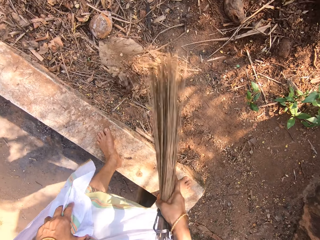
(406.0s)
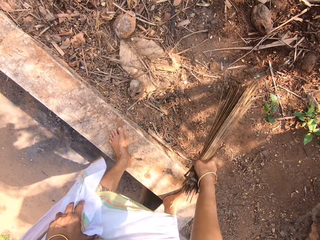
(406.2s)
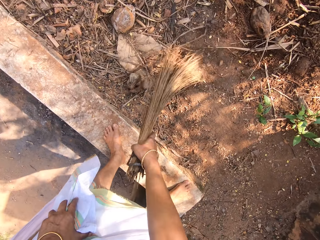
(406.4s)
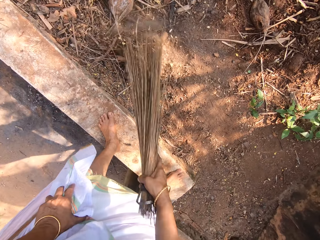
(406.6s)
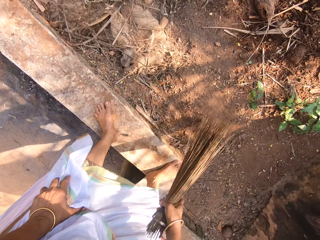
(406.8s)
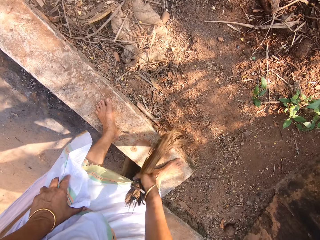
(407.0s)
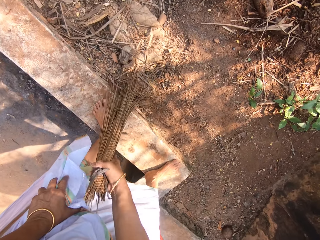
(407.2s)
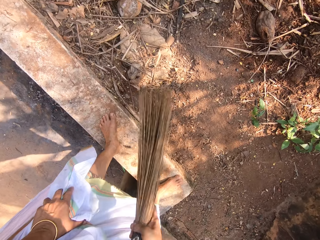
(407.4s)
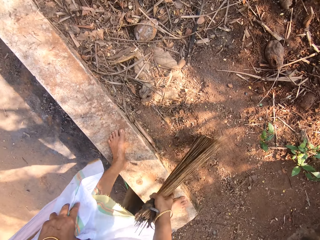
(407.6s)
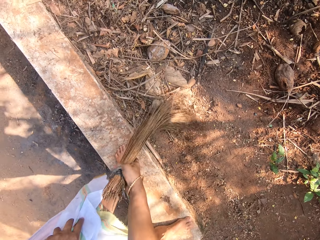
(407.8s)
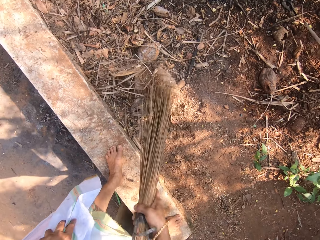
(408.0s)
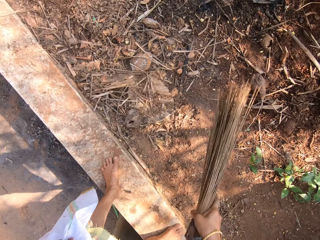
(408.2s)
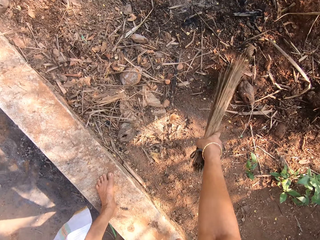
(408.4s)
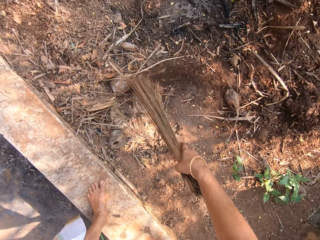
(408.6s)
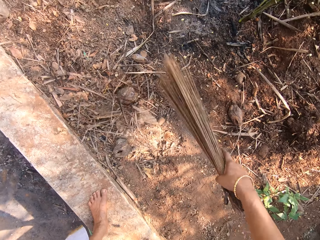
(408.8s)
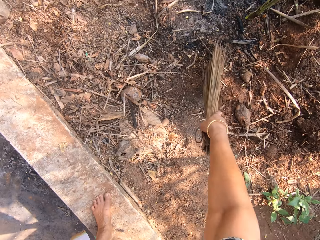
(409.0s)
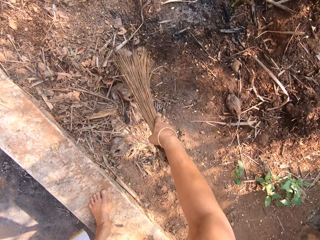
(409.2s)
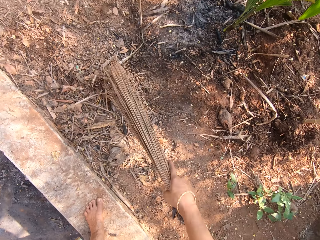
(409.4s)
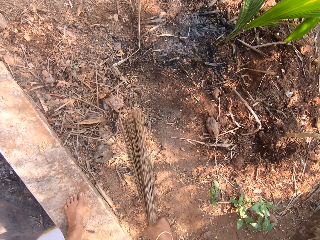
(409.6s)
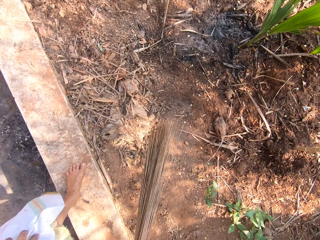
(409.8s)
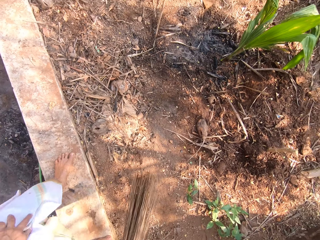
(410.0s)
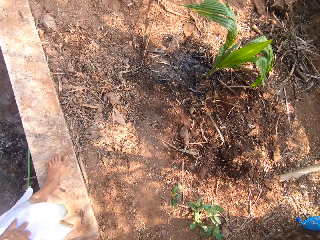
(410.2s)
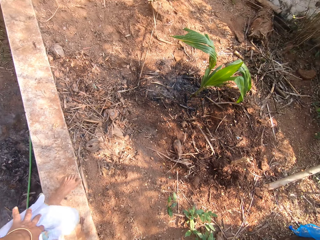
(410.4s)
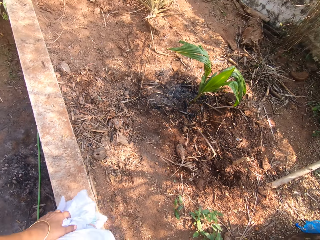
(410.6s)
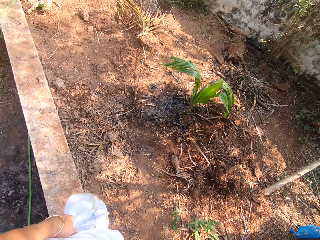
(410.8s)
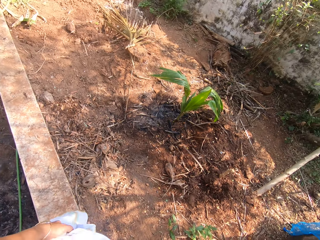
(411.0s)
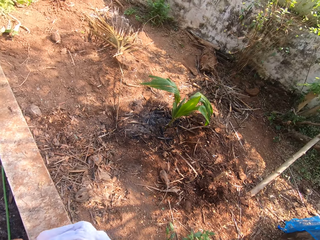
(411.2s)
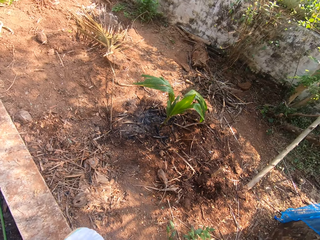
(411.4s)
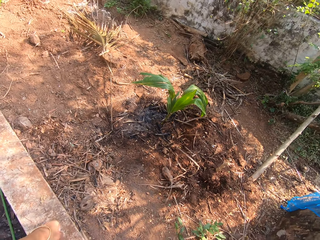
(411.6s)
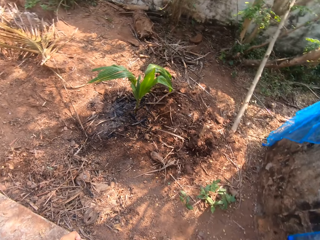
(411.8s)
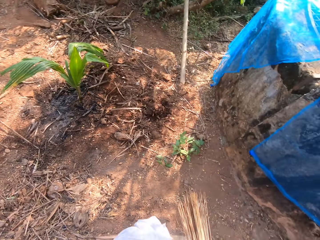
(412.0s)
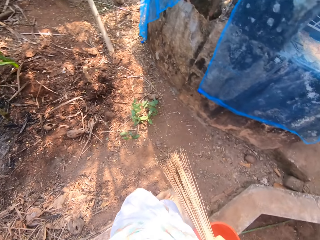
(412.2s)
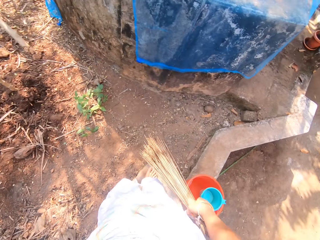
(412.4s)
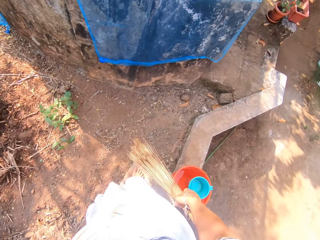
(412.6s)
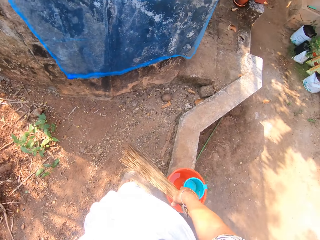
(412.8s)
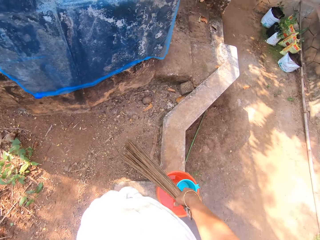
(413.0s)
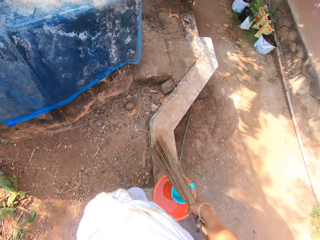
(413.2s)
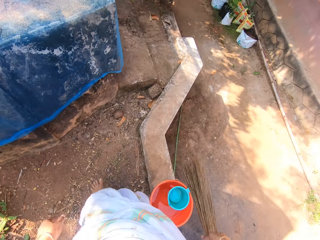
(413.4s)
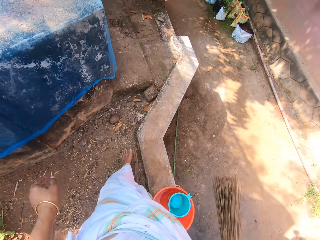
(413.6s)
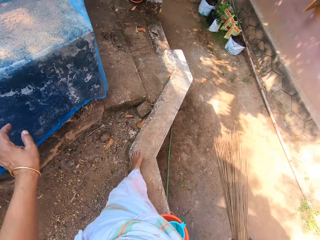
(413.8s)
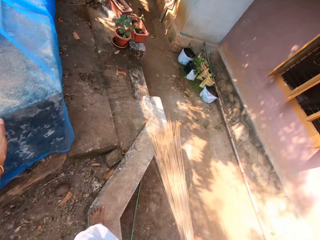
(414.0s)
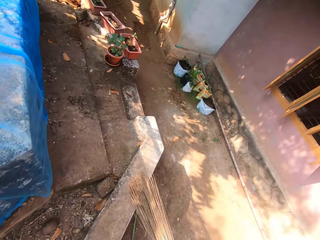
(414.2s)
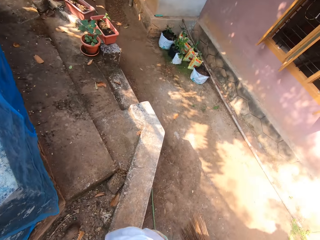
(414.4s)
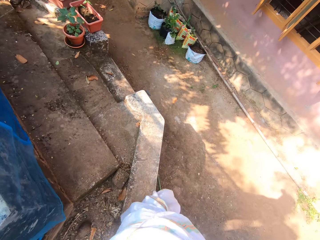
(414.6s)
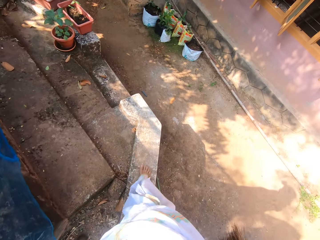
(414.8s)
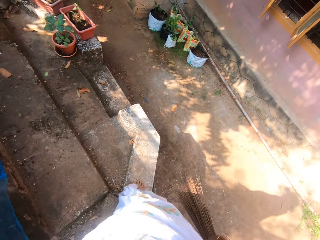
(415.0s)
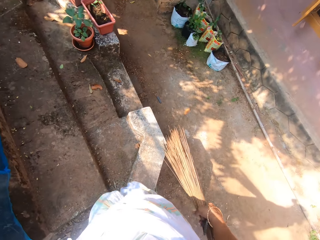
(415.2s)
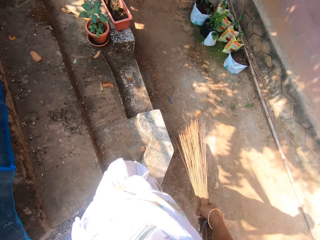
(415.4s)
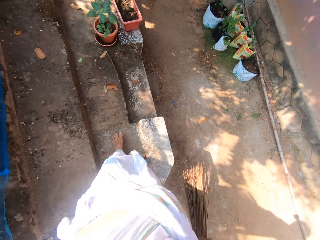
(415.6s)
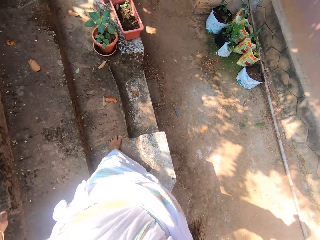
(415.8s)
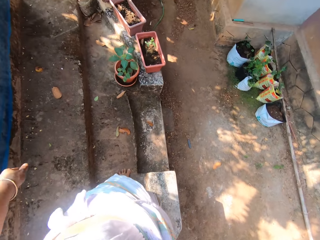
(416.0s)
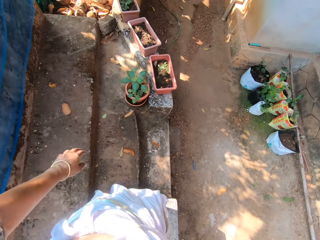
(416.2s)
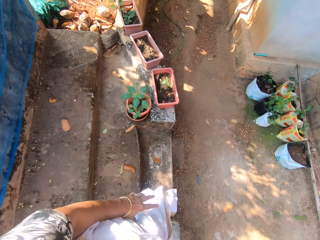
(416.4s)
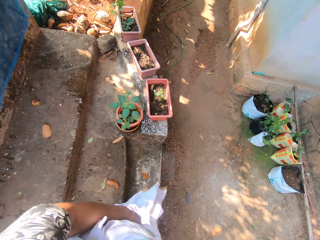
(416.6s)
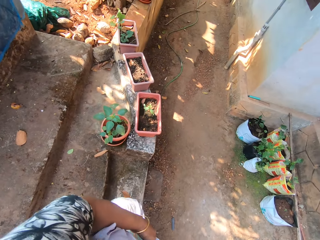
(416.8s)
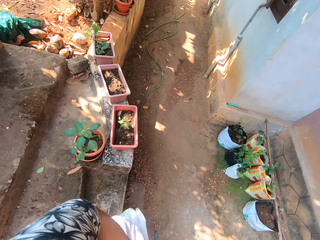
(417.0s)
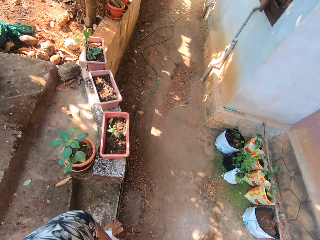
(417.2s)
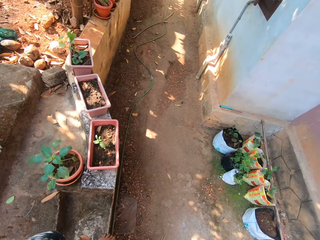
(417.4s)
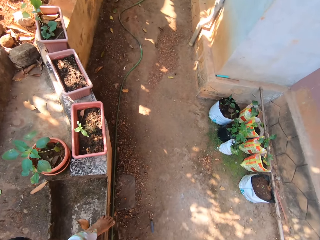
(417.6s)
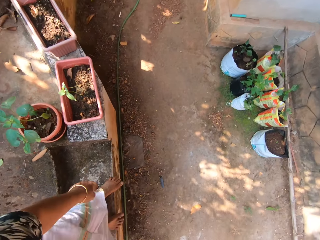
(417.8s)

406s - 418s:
The camera wearer looks around the compound. They walk across the compound.

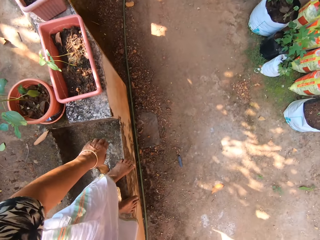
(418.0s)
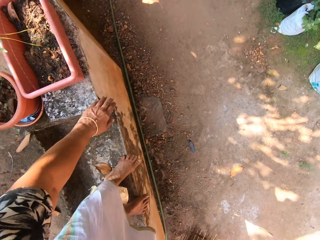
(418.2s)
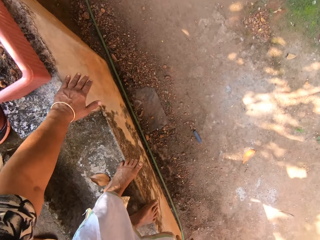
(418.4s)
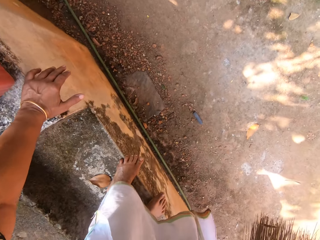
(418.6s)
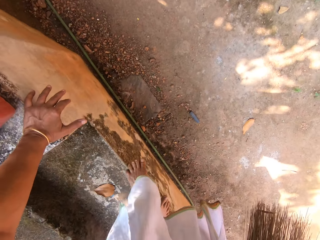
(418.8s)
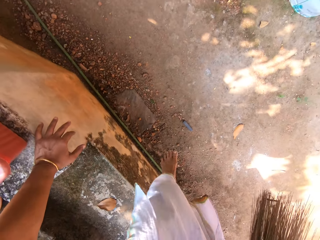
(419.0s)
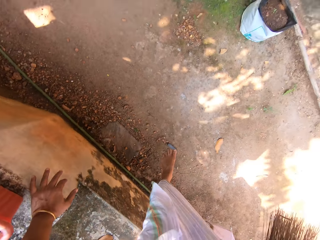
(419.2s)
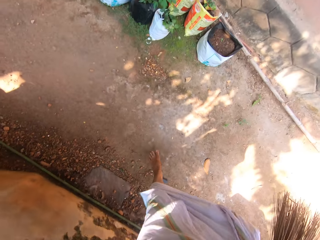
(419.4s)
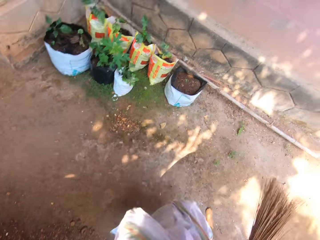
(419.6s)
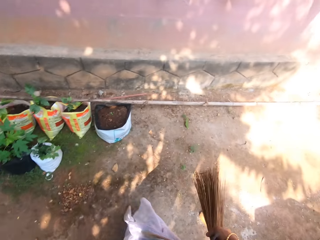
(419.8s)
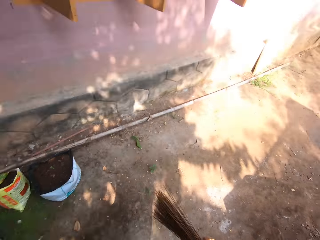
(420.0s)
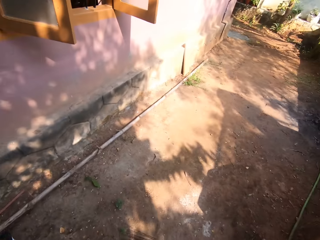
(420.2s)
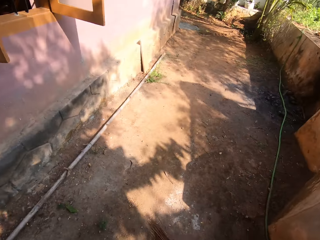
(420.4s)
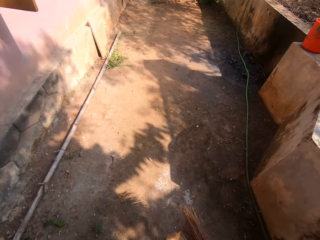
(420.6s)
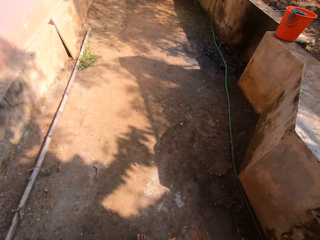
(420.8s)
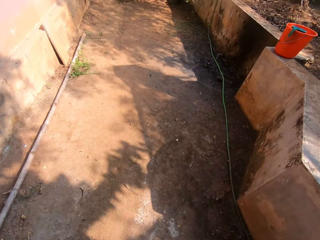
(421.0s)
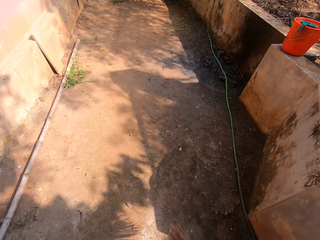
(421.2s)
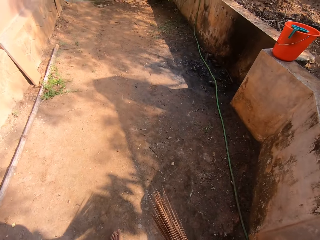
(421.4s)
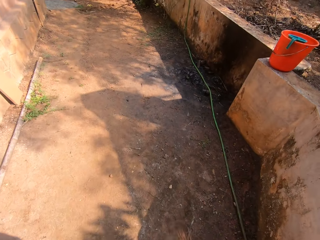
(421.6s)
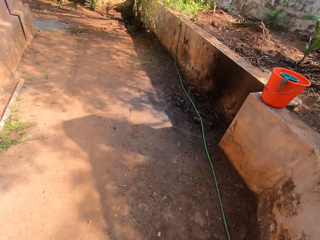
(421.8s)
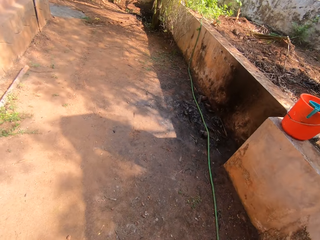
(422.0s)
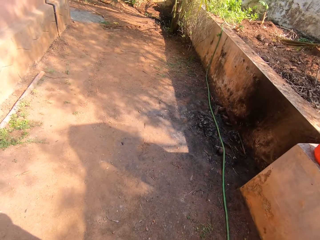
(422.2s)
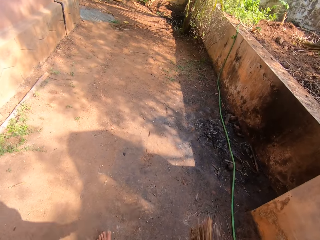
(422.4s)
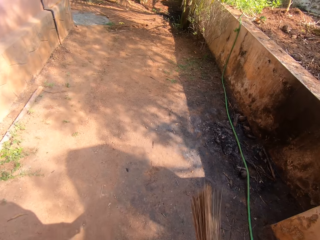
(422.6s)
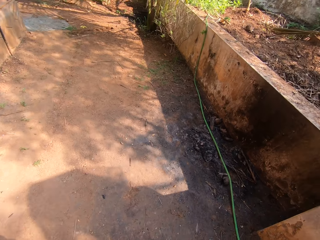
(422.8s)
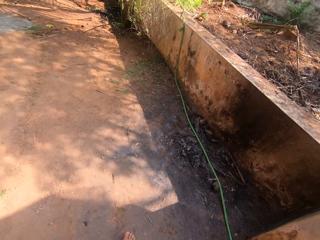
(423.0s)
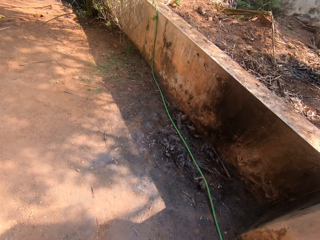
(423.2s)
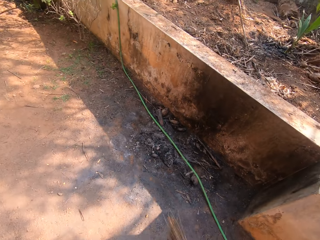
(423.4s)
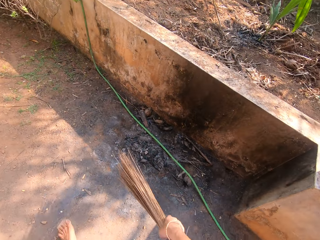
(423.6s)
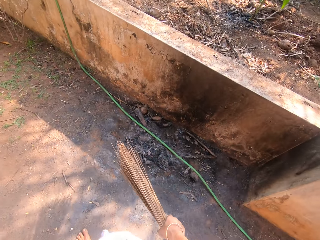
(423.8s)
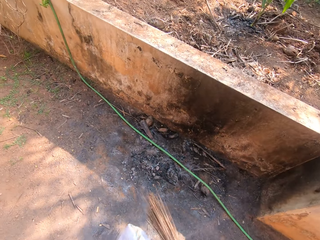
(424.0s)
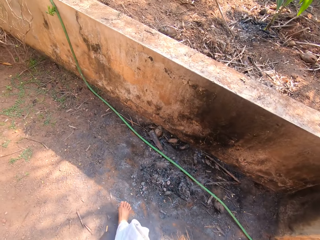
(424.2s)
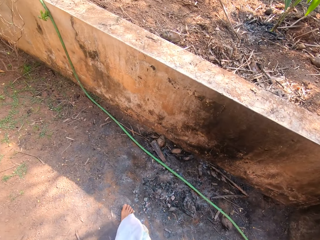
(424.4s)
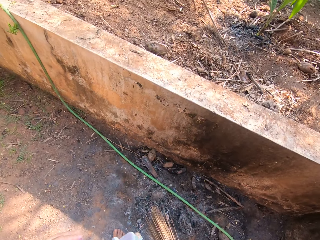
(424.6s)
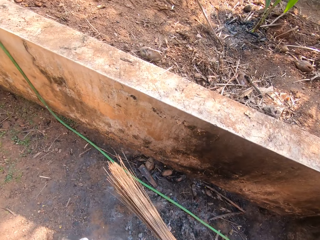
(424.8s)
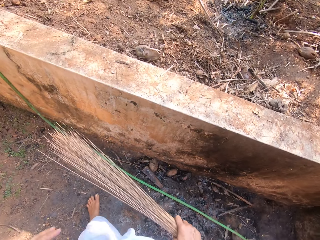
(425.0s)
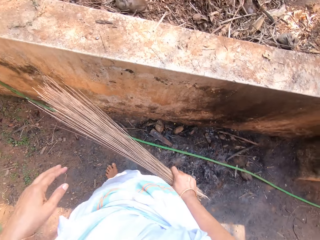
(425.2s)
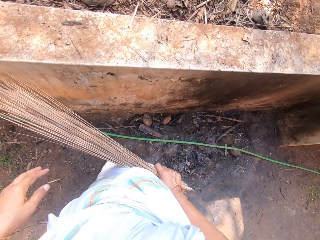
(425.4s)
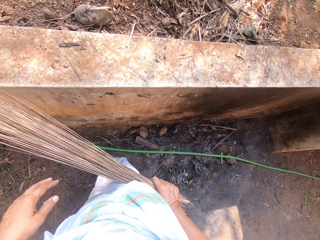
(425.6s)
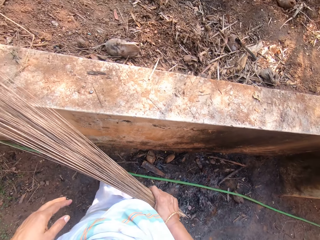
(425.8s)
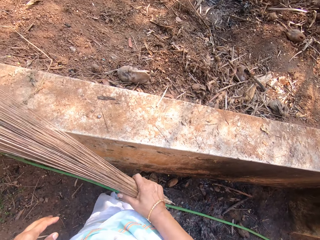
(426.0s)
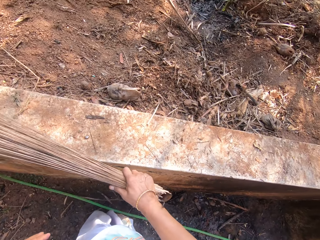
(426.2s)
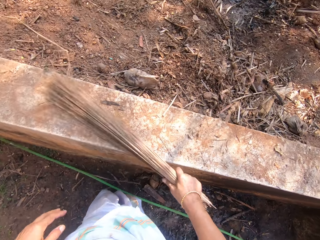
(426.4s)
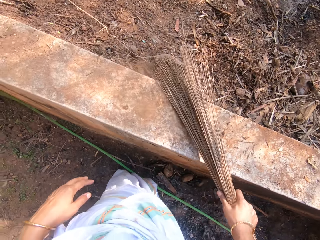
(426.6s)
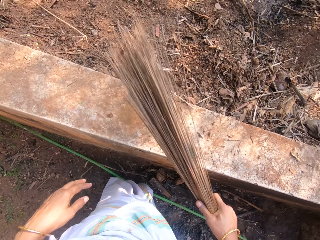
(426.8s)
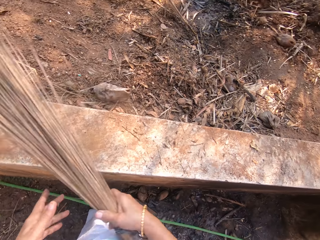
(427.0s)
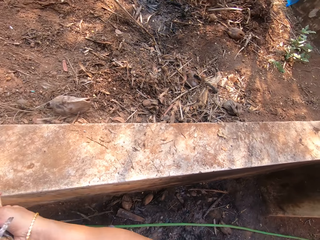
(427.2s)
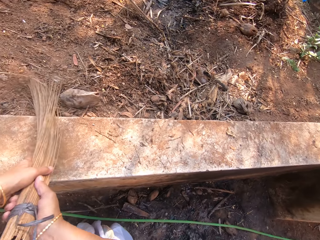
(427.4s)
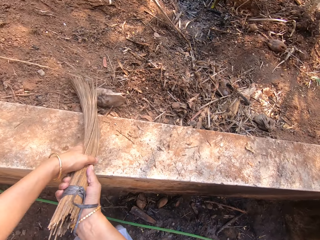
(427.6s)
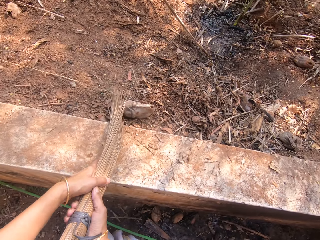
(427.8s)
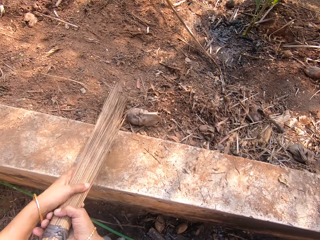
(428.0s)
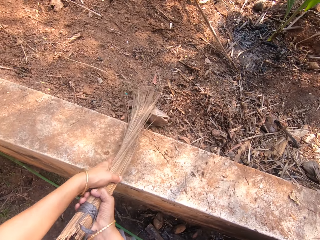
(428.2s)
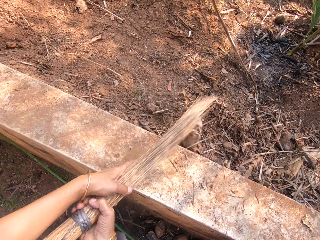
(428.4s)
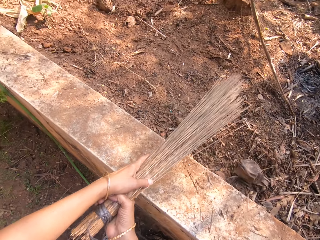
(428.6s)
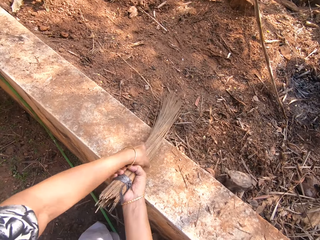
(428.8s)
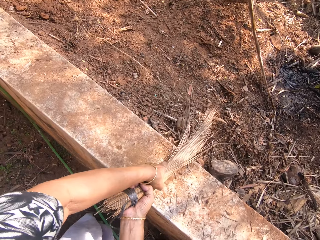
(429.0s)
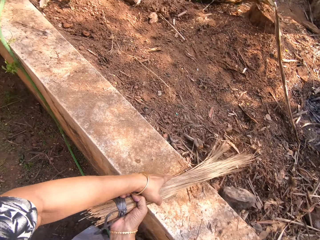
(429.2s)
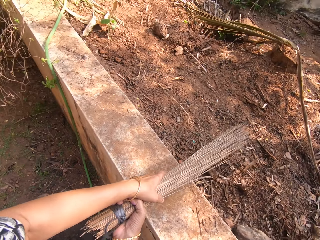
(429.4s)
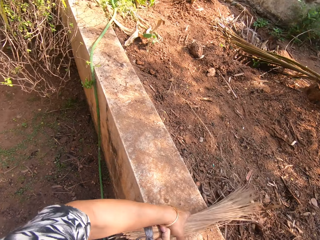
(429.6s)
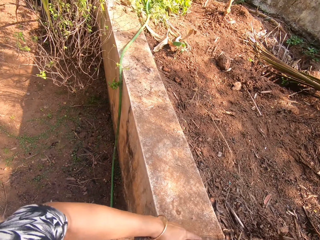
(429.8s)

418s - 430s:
The camera wearer sweeps the ground with the broom in her right hand. She sweeps the ground with the broom in her hands.
